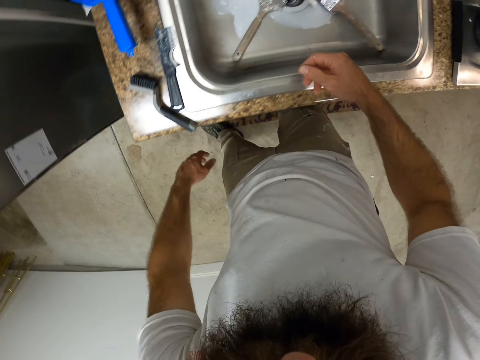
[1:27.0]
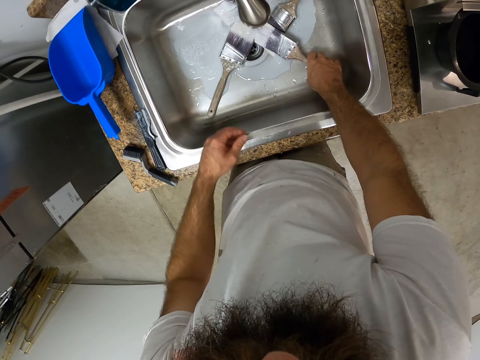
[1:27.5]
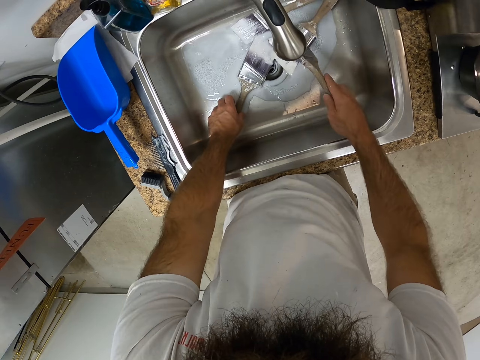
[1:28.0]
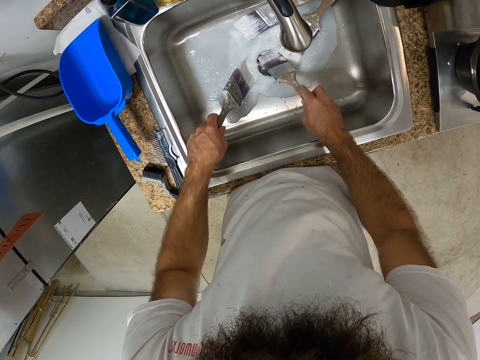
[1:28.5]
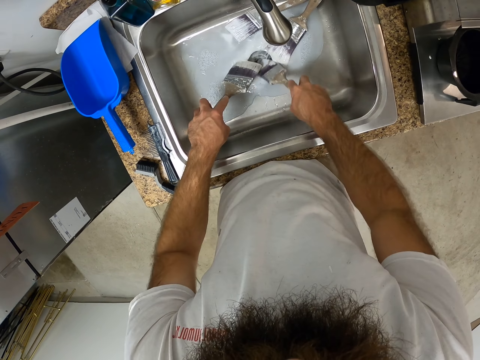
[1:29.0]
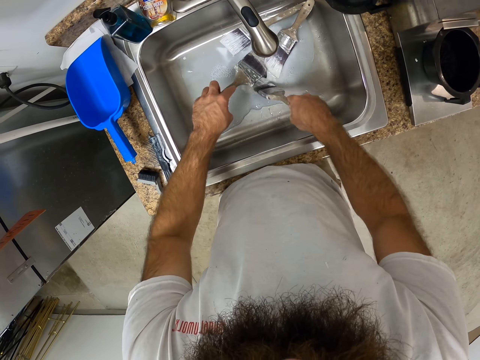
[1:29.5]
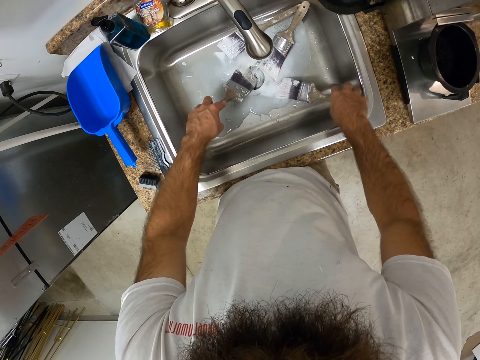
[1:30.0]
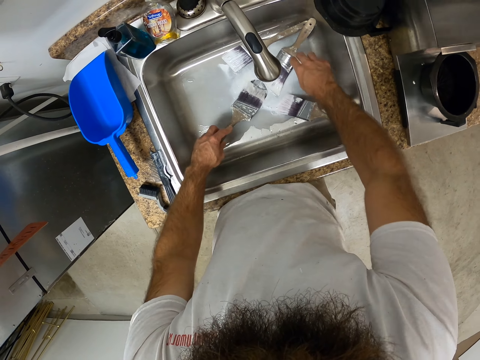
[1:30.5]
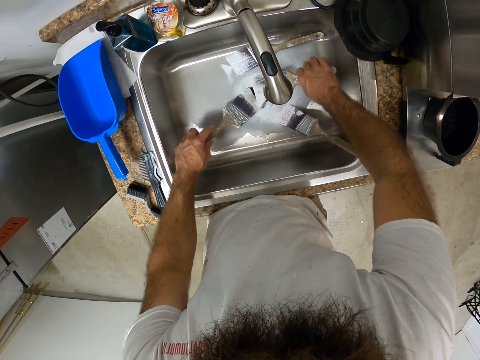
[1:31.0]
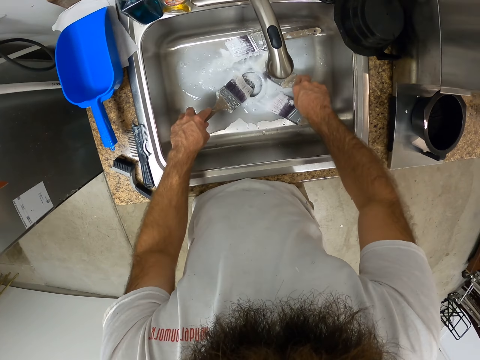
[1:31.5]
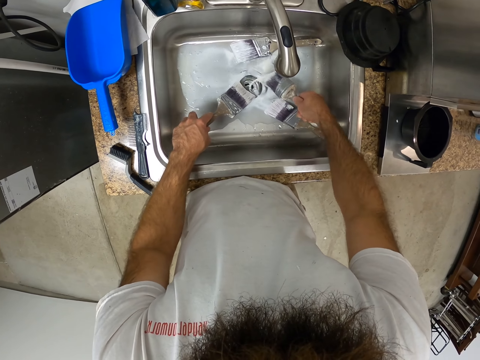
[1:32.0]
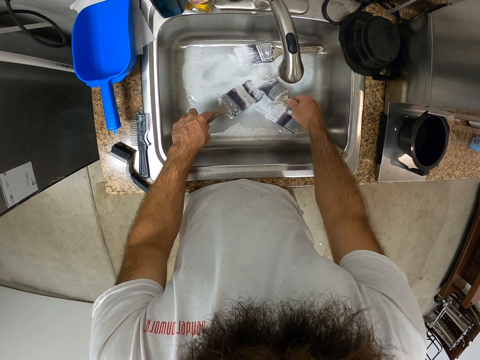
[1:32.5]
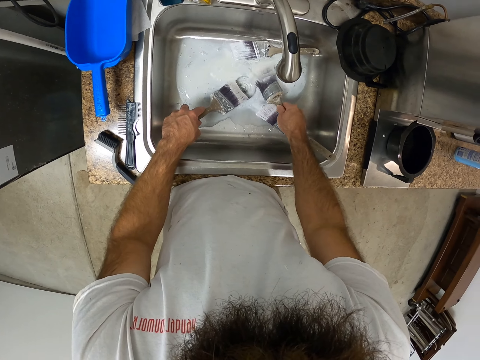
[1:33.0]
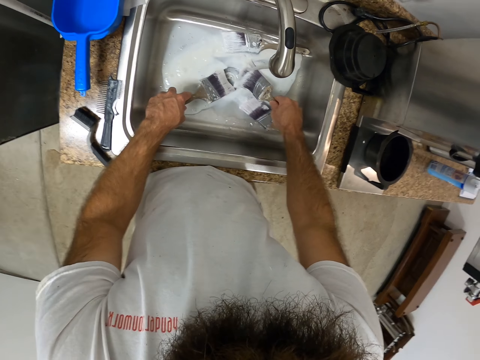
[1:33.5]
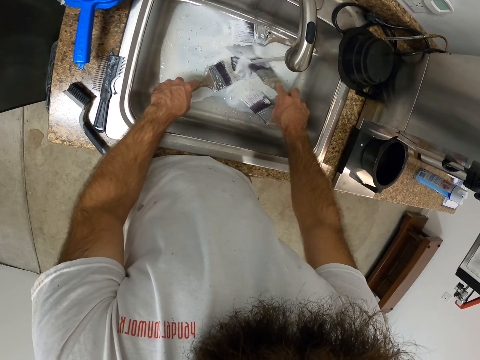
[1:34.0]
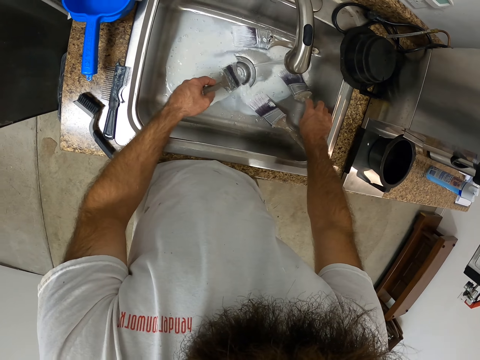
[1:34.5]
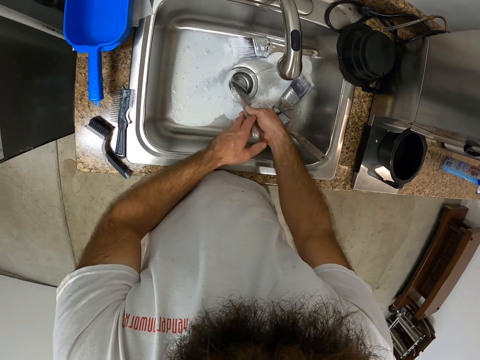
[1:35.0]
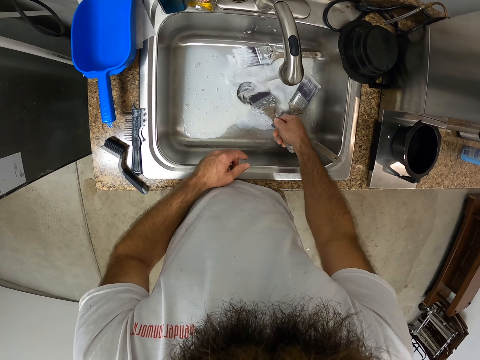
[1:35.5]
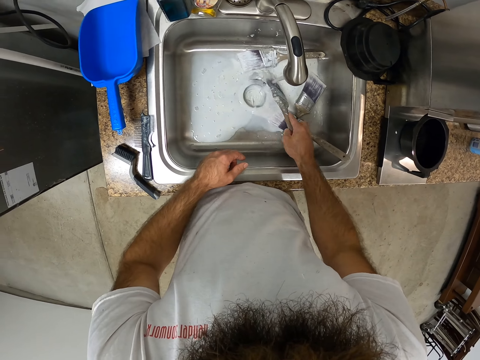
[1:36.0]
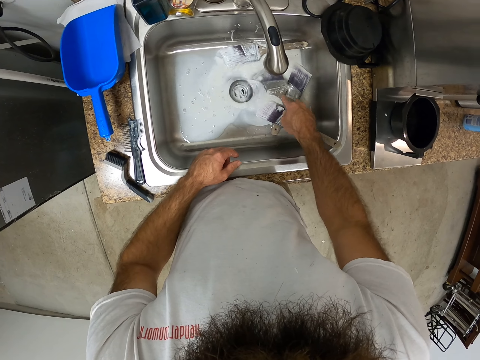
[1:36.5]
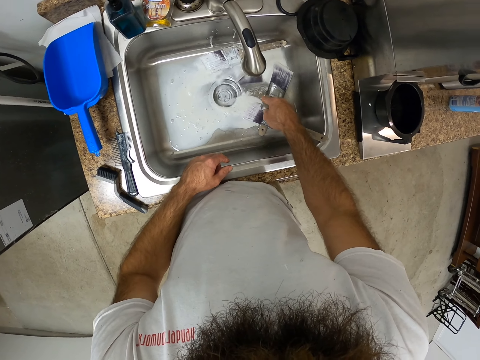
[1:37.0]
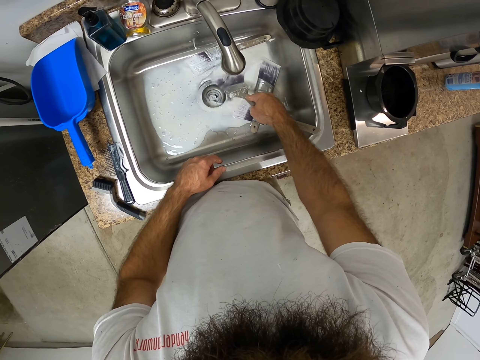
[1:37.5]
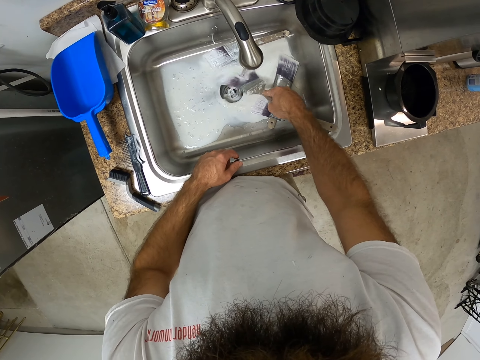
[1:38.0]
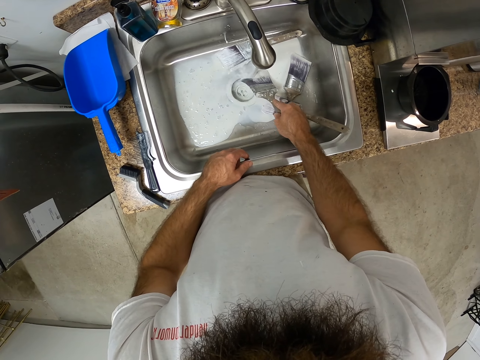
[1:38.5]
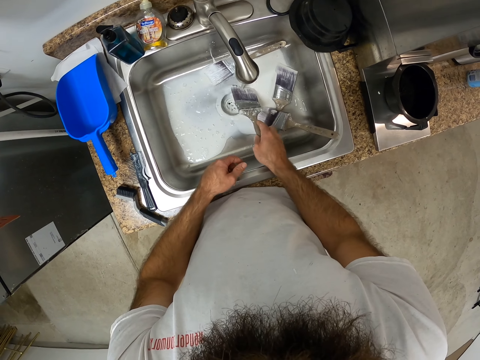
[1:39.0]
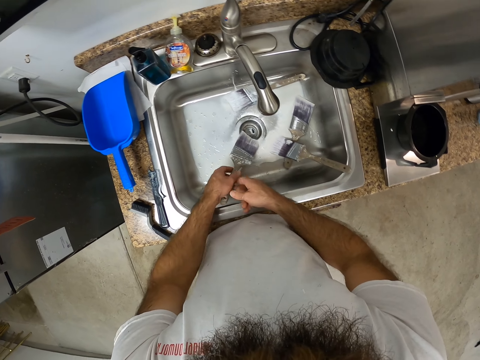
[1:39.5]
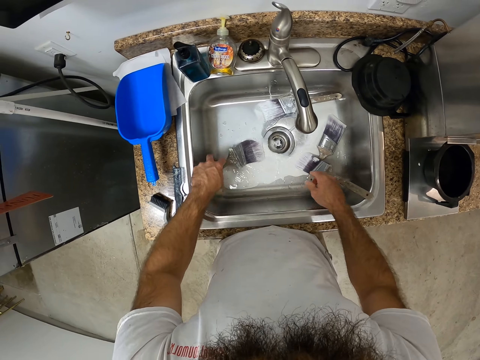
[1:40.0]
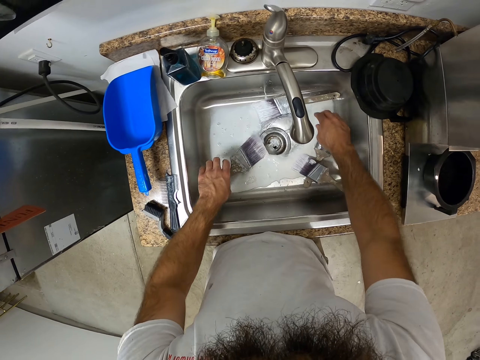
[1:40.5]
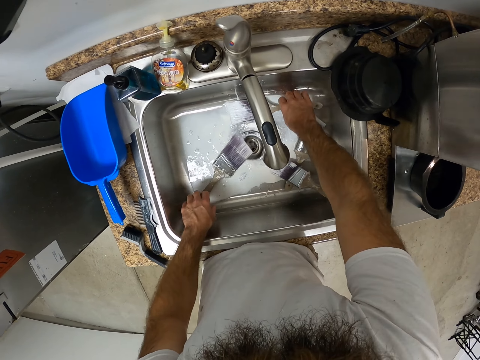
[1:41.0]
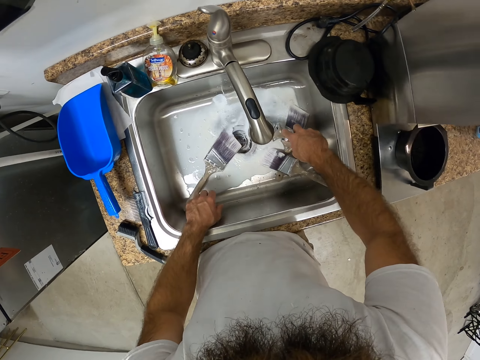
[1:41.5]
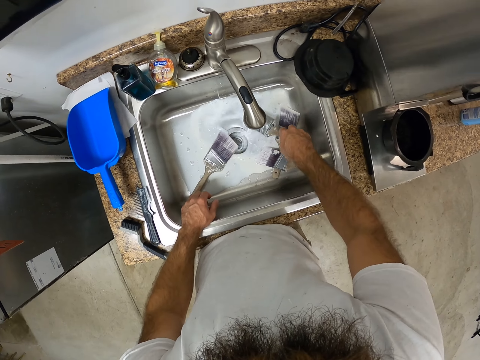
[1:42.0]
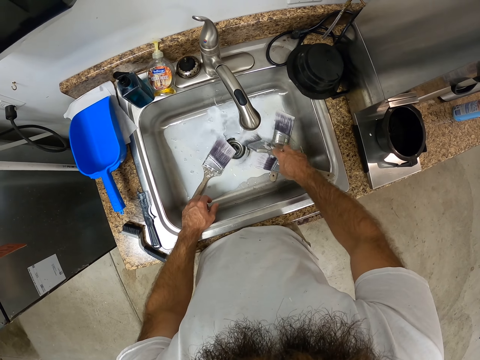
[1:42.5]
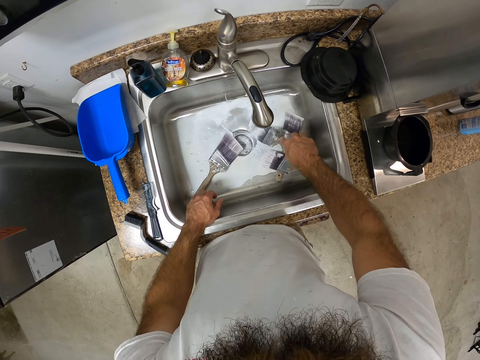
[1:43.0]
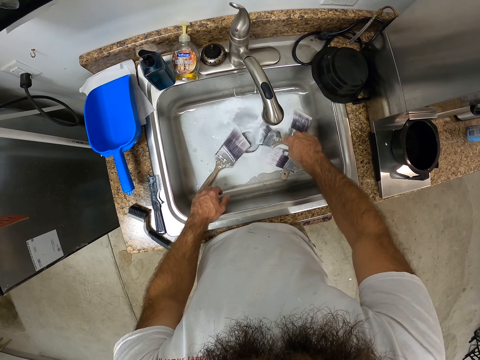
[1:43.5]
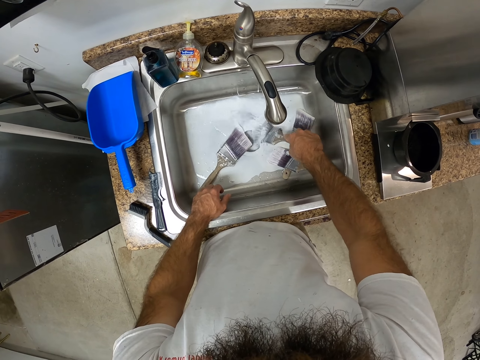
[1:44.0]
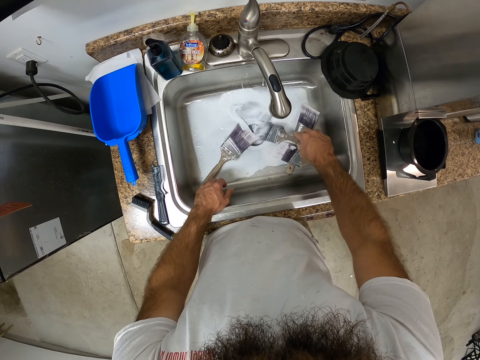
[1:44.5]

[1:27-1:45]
The camera wearer picks the paint brush in the sink with his right hand. He picks the paint brush in the sink with his left hand. He rinses the paint brushes under the kitchen tap with both hands. He drops the paint brush in the sink with his right hand. He picks the paint brush in the sink with his right hand. He rinses the paint brushes under the kitchen tap with both hands. He drops the paint brush in the sink with his right hand. He passes the paint brush from his left hand to his right hand. He rinses the paint brush under the kitchen tap with his right hand. He holds the paint brush. He passes the paint brush from his right hand to his left hand. He picks the paint brush in the sink with his right hand. He rinses the paint brush under the kitchen tap with his right hand.

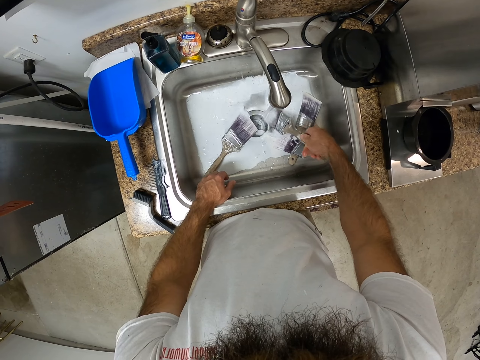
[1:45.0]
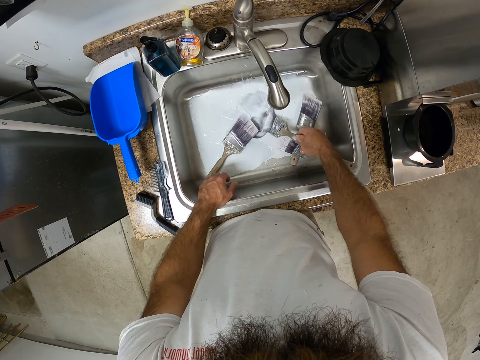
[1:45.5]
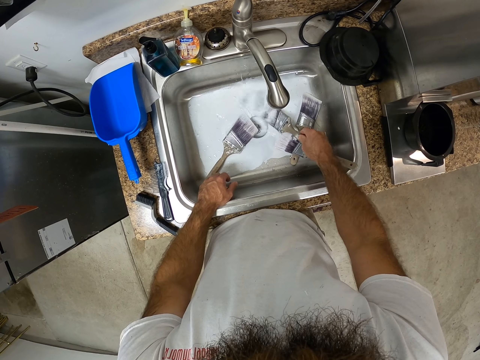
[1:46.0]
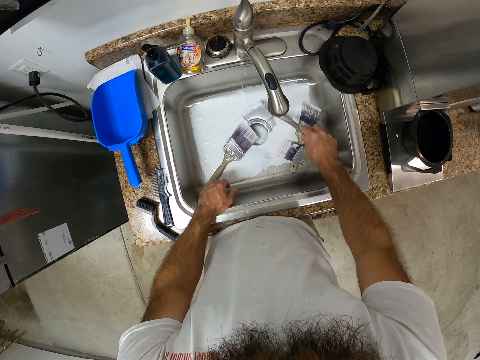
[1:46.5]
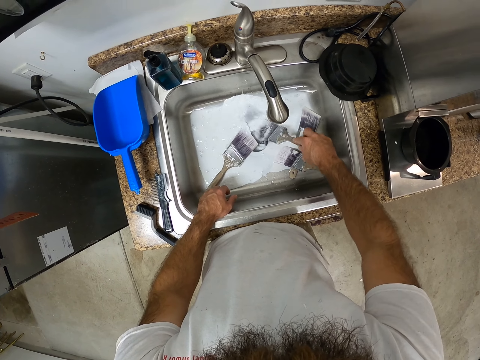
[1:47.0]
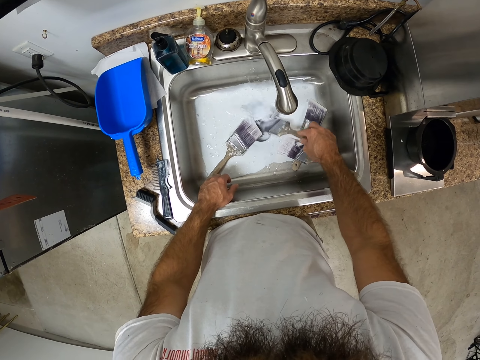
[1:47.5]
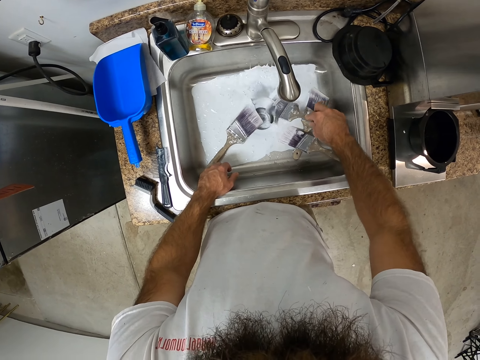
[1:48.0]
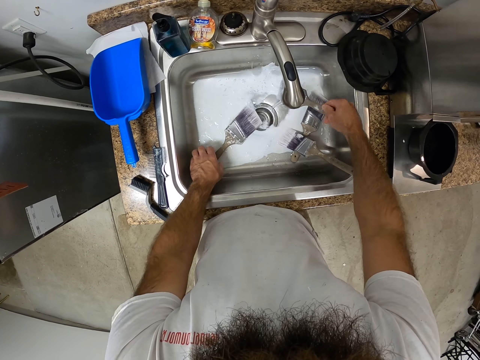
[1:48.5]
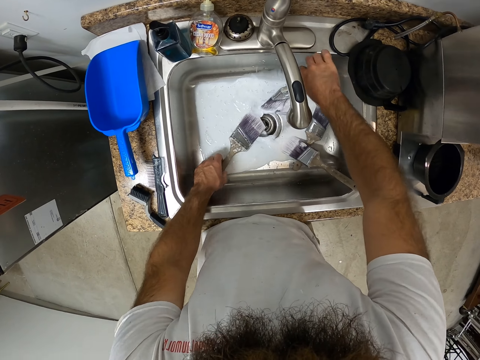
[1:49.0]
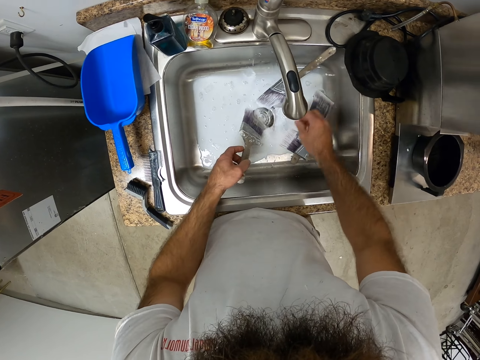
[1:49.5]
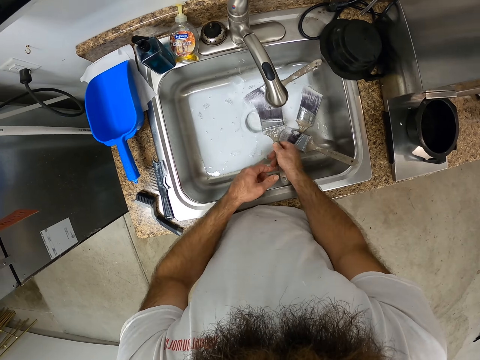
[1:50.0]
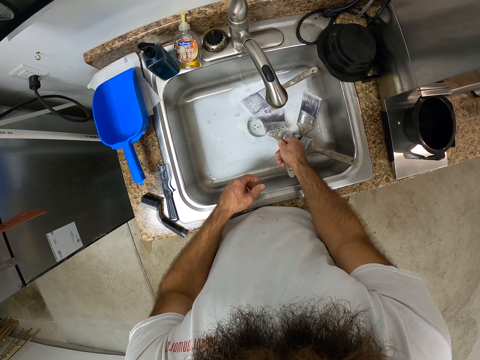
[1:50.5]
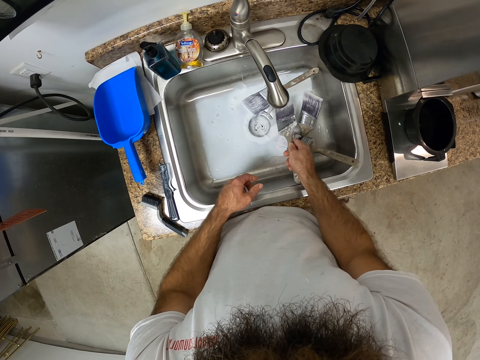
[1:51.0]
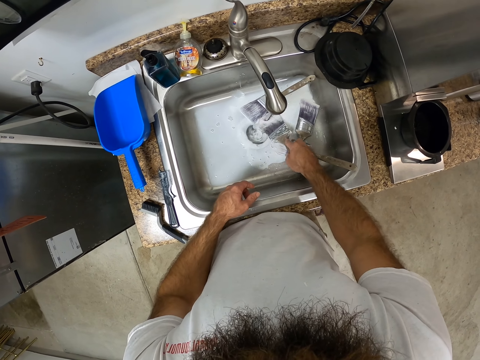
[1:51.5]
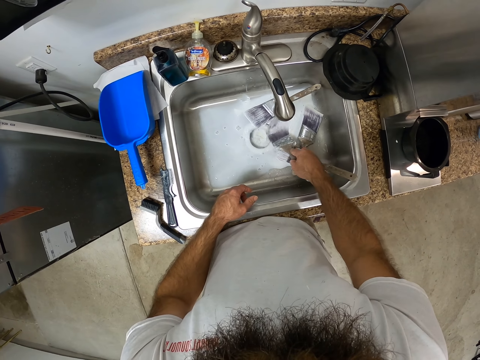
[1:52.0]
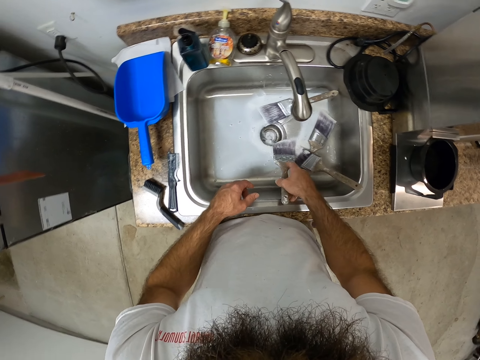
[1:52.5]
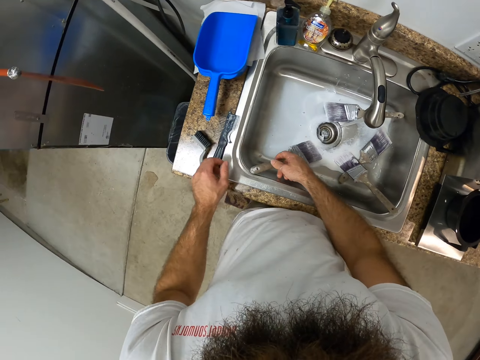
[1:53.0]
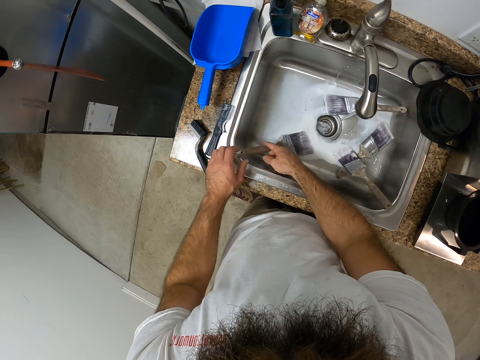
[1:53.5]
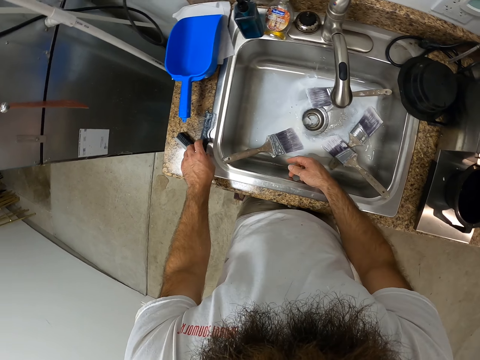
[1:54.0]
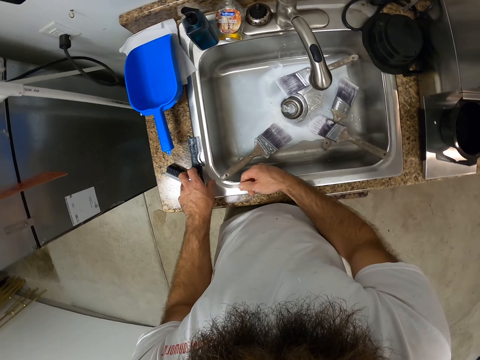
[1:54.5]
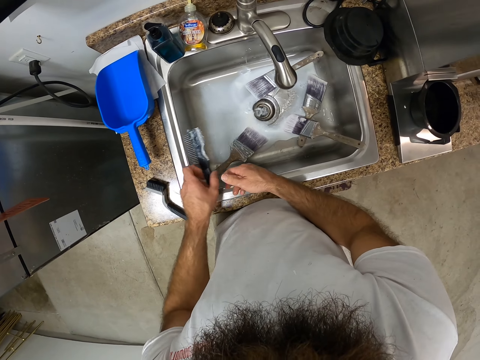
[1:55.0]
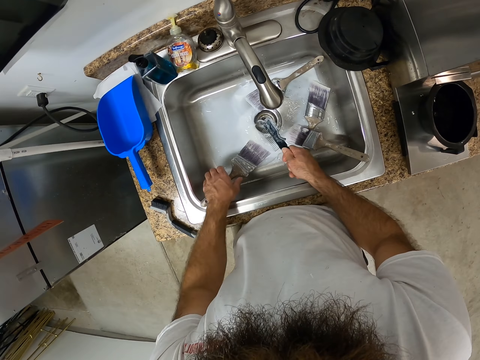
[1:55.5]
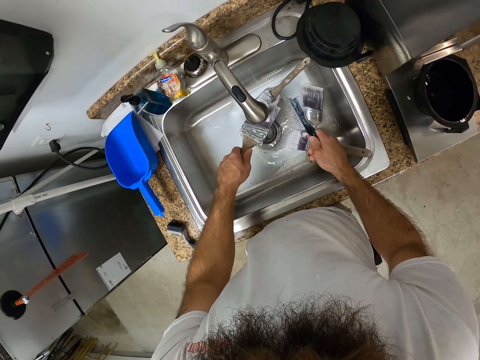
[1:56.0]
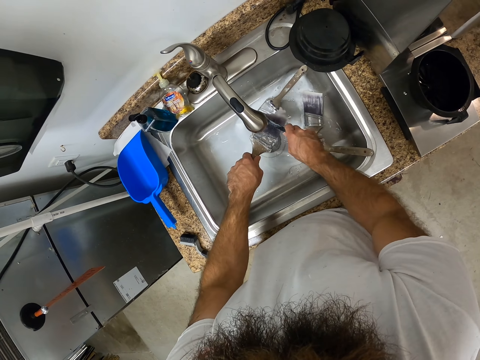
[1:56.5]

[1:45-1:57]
The camera wearer picks the paint brush in the sink with his left hand. He drops the paint brush in the sink with his right hand. He passes the paint brush from his left hand to his right hand. He rinses the paint brush under the kitchen tap with his right hand. He drops the paint brush in the sink with his right hand. He picks the comb on the sink with his left hand. He passes the comb from his left hand to his right hand. He picks the paint brush on the sink with his left hand.
